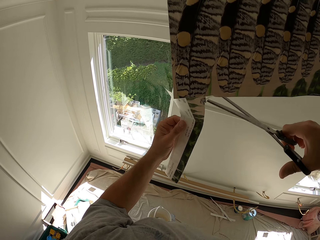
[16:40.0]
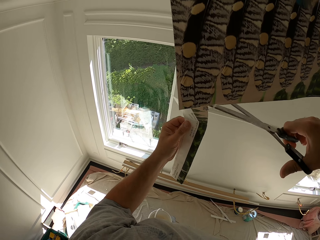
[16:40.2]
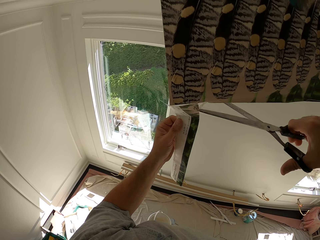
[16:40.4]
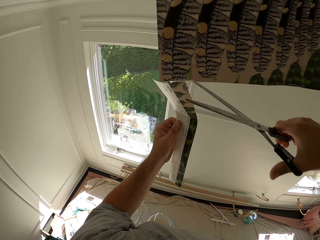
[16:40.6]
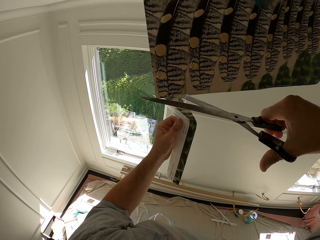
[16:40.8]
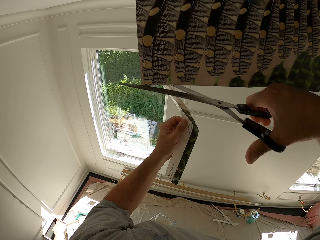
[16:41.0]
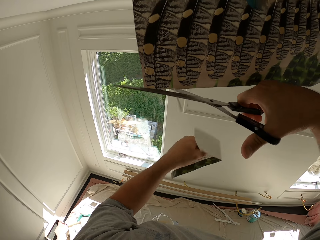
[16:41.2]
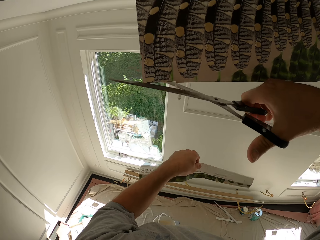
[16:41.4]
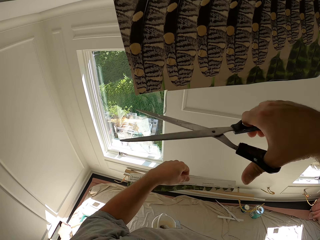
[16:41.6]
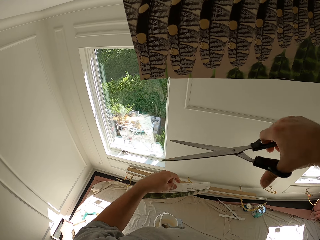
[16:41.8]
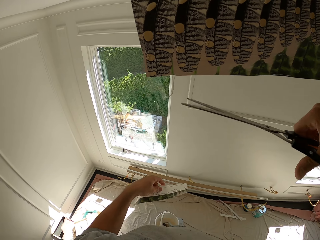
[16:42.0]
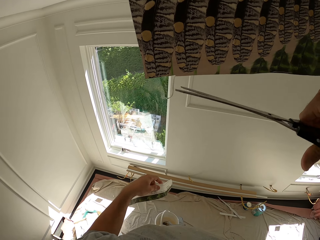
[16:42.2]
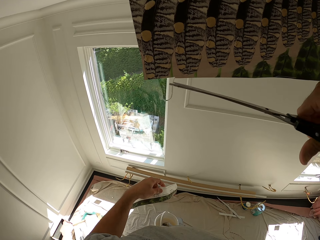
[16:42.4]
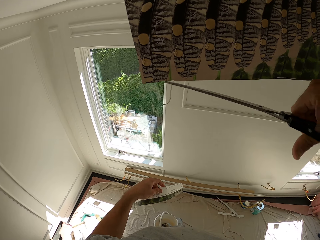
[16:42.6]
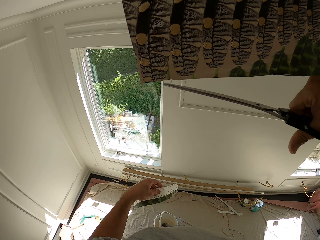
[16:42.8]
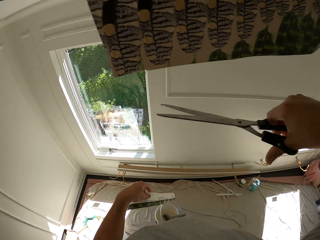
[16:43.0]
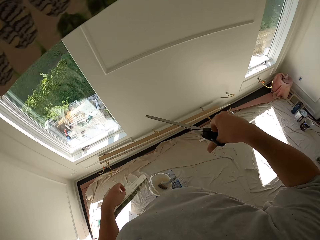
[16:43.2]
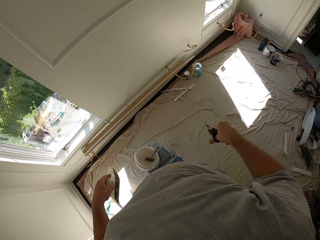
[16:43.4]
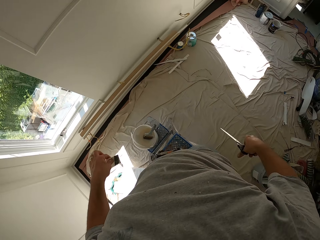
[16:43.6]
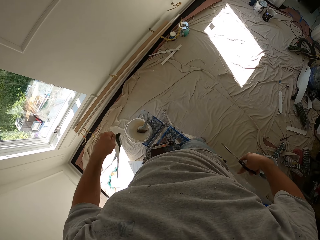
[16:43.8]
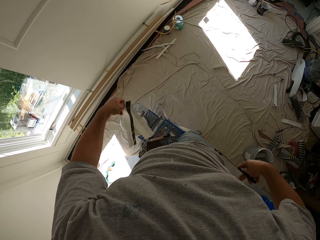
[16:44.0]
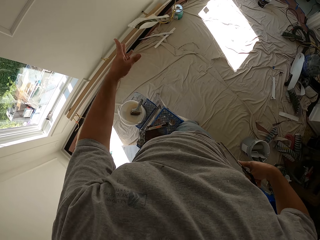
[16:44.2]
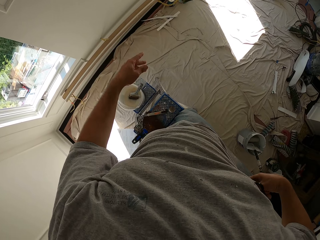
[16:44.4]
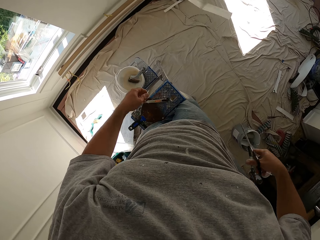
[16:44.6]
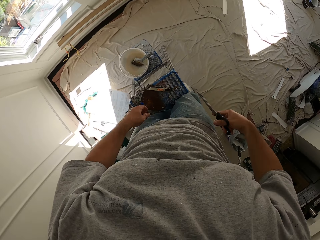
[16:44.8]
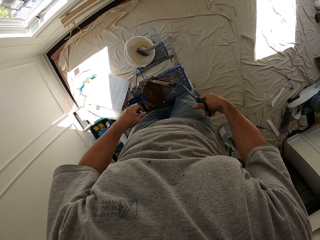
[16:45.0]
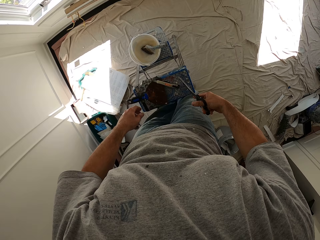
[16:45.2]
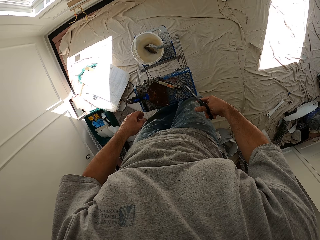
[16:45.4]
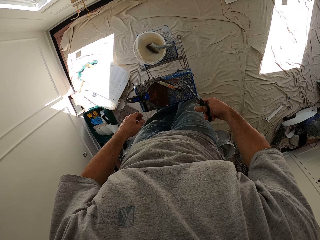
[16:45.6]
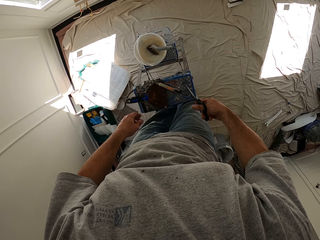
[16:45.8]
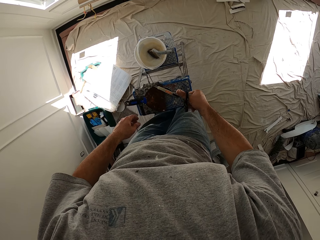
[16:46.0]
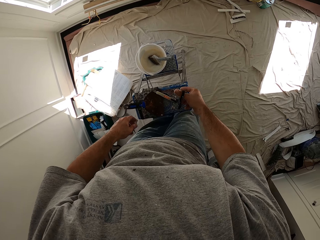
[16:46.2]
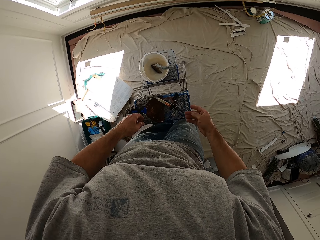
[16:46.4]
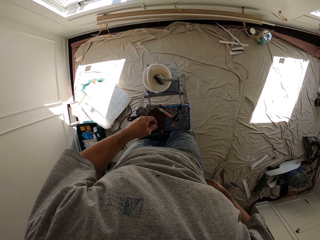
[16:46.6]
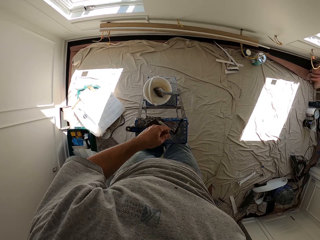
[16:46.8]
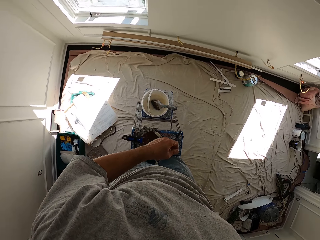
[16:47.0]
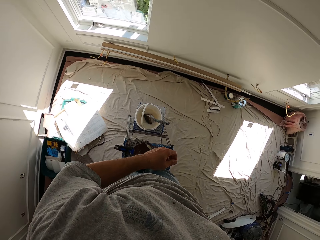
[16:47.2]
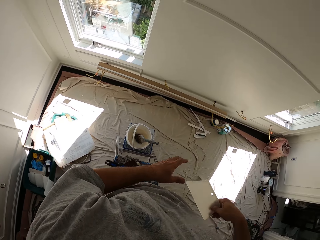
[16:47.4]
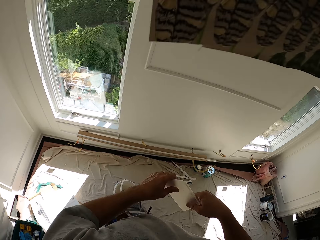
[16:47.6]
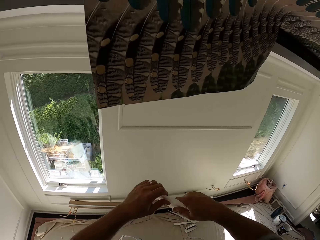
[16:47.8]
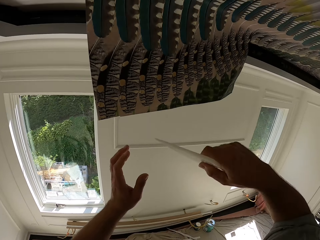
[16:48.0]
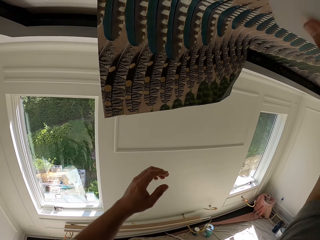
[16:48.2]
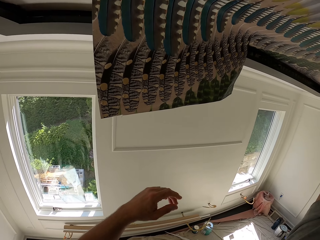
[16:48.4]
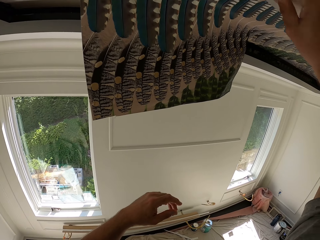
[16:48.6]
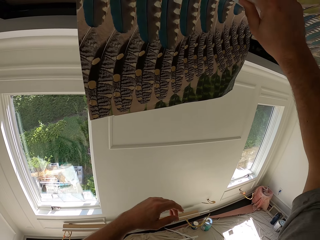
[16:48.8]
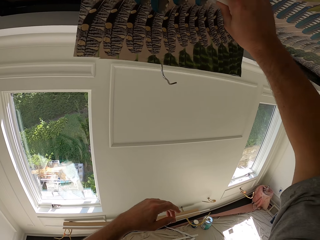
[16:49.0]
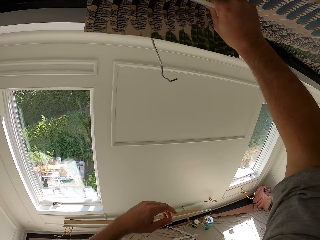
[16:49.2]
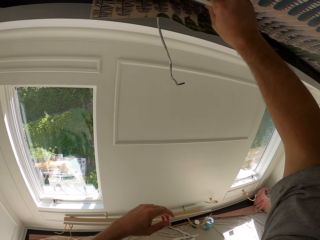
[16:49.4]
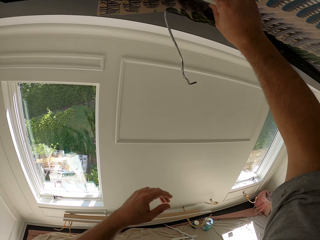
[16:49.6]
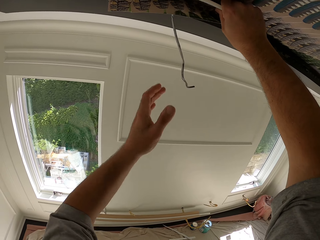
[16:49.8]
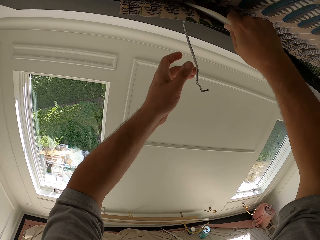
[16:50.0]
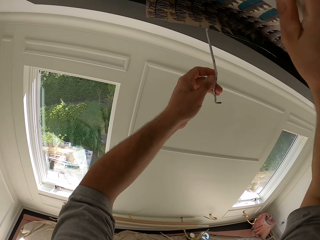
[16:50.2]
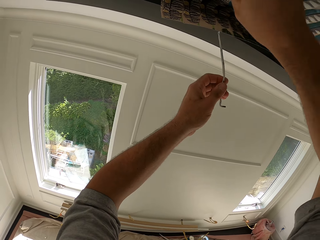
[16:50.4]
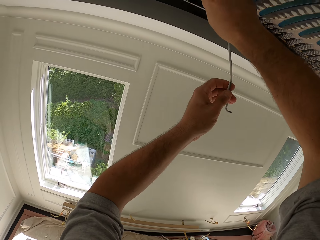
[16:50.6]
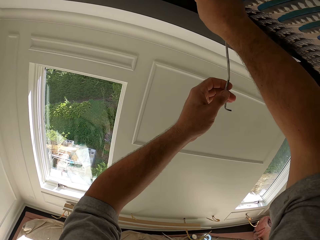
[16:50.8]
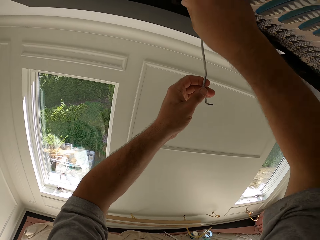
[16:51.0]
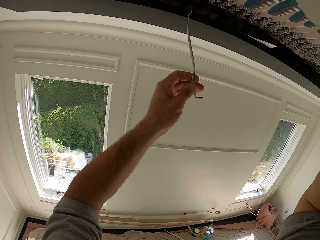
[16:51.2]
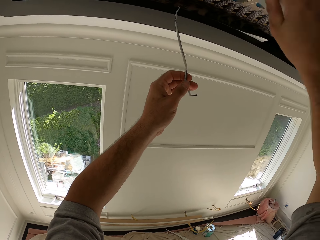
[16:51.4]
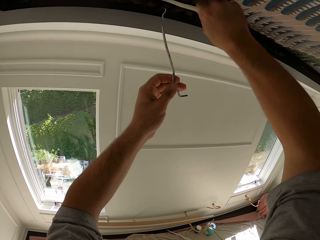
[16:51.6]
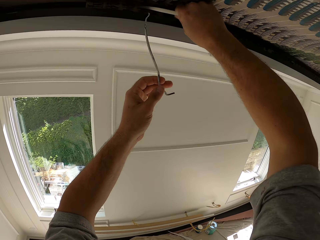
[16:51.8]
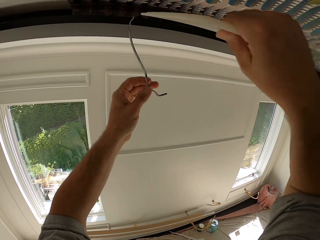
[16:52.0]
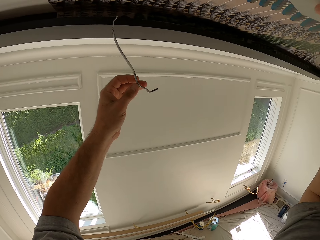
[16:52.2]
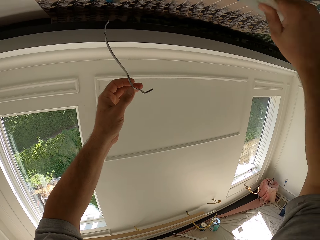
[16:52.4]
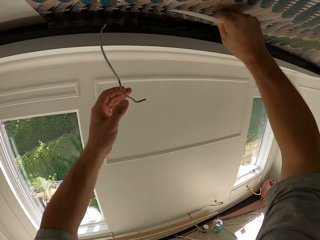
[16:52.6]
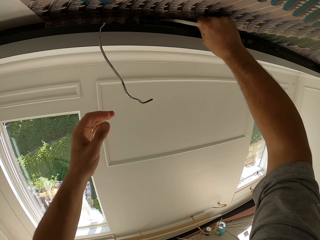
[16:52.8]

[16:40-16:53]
The camera wearer cuts a hanging thread. He throws a piece of wallpaper on the floor. He places the scissors on a stand. He brings out the wallpaper smoother or flat object from his pocket. He aligns the ceiling with the flat object. He smoothens the wallpaper with the wallpaper smoother. He holds a hanging piece. He returns the hanging ceiling into position.

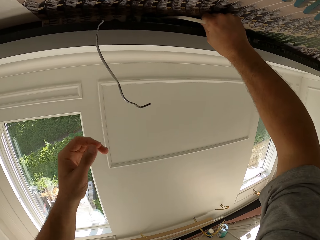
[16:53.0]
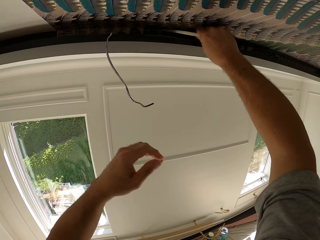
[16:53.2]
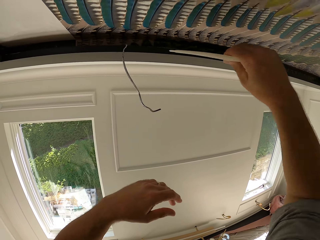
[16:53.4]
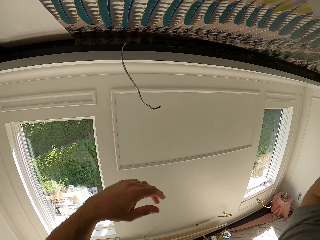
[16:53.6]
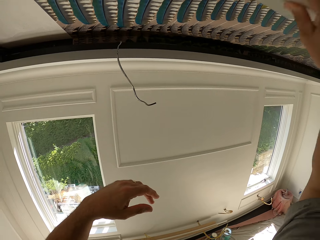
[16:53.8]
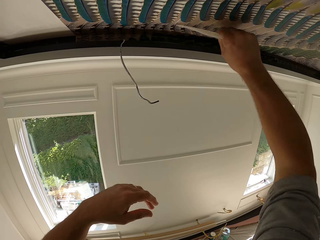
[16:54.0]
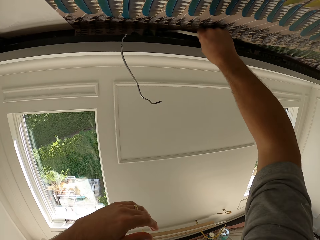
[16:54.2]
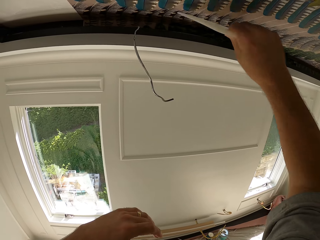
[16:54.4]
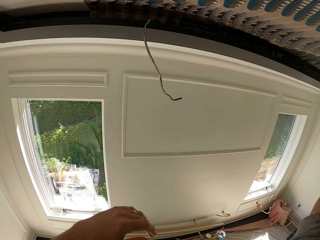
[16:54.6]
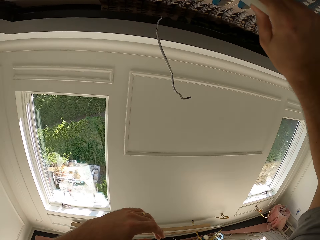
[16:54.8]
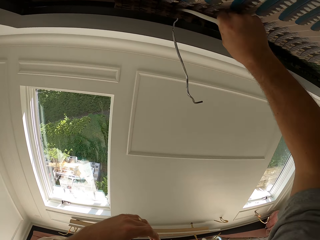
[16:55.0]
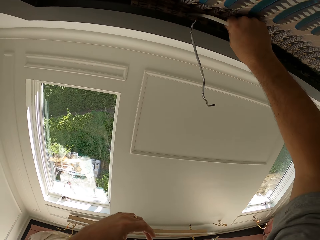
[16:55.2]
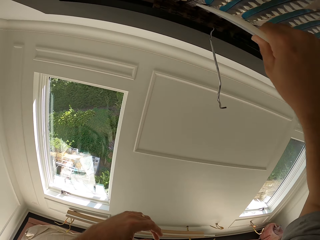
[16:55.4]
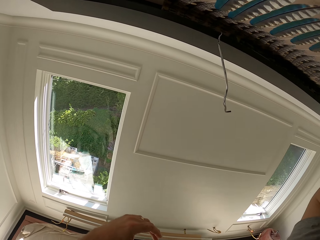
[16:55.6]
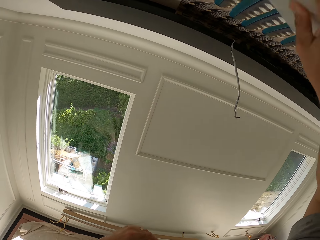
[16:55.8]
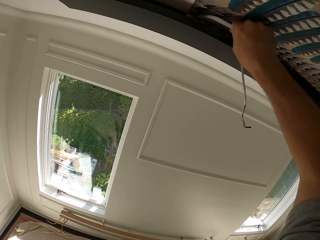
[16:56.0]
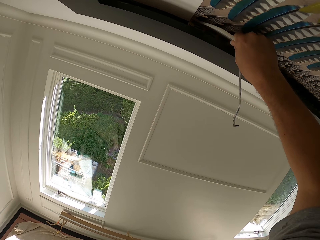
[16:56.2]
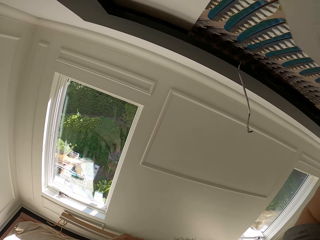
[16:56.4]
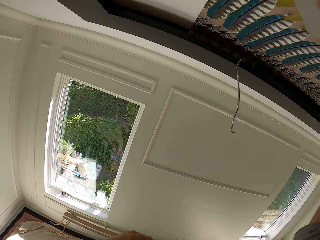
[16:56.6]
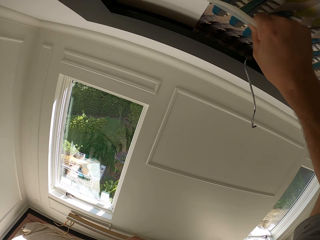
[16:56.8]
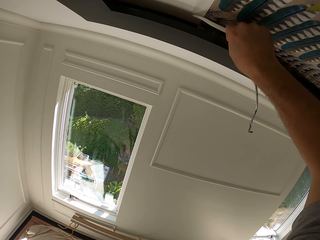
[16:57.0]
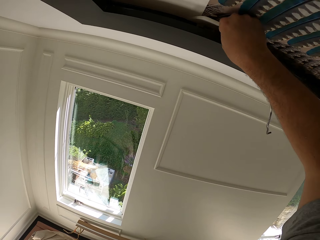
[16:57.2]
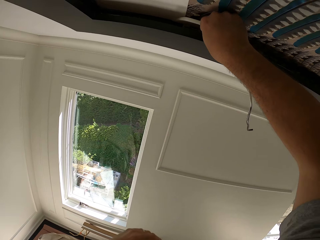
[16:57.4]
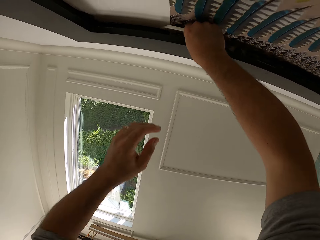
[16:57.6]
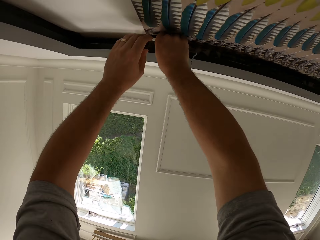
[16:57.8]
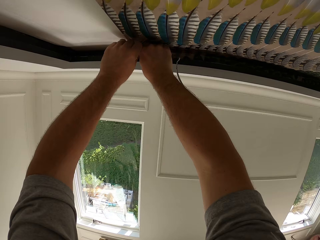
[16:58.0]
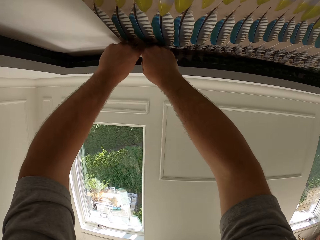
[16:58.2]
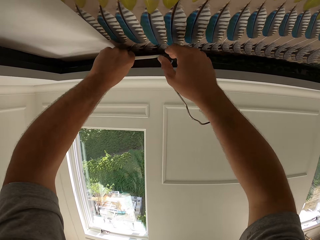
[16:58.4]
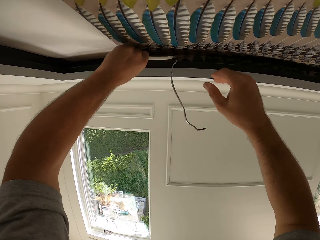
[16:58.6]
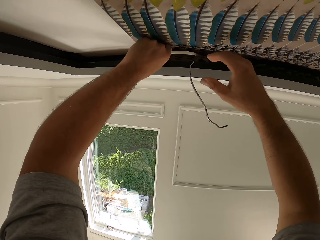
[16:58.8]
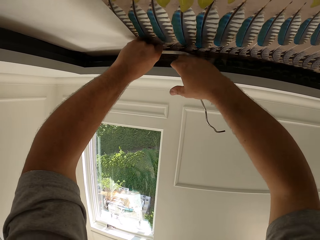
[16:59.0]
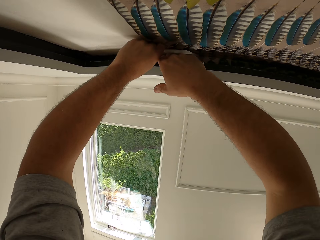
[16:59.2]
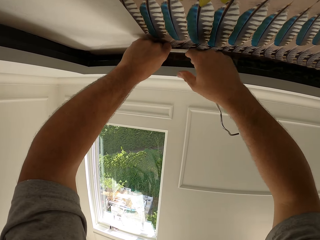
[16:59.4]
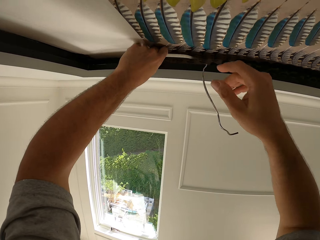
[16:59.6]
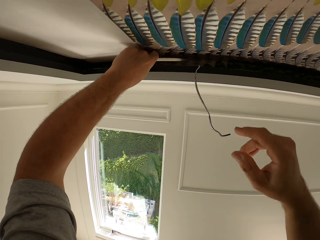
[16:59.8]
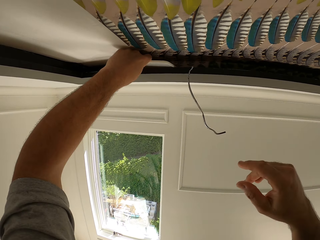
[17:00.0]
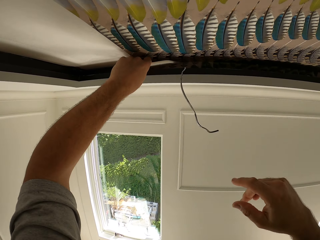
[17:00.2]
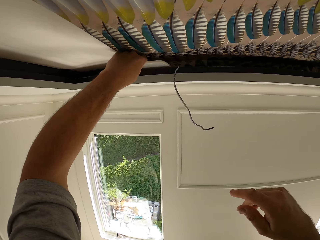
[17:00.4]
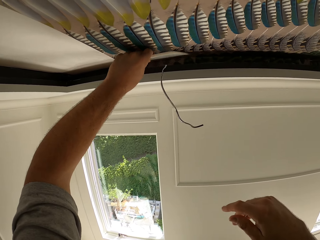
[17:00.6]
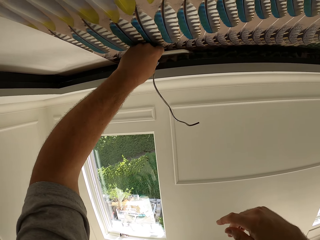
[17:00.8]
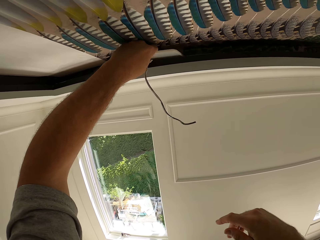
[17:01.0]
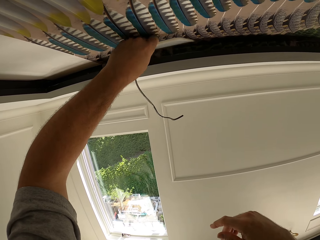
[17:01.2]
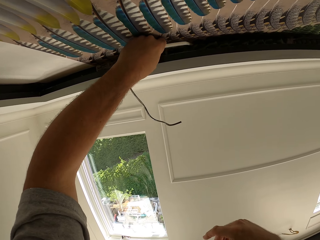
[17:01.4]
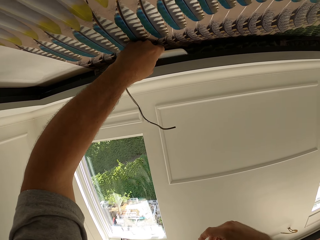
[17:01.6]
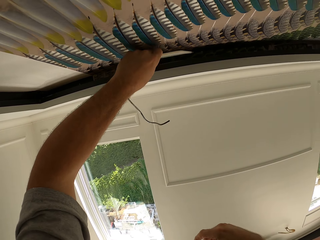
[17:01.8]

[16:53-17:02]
The camera wearer leaves the hanging piece. He aligns the ceiling with the flat object. He holds the wallpaper smoother with his left hand. He takes the flat object into his left hand. He fixes the ceiling with his right hand. He aligns the ceiling with the flat object.
